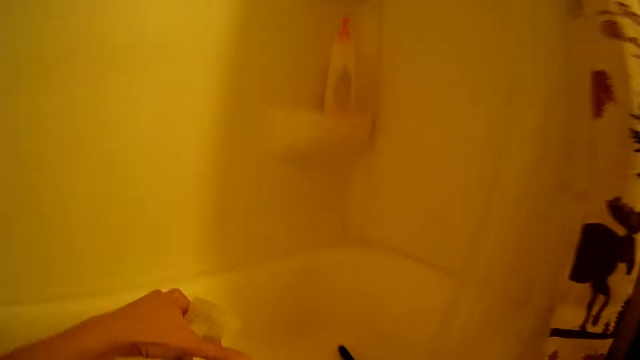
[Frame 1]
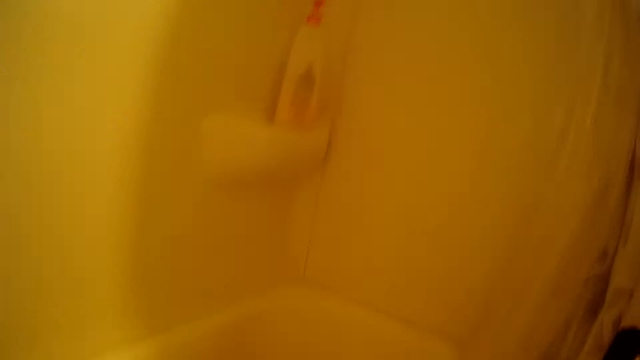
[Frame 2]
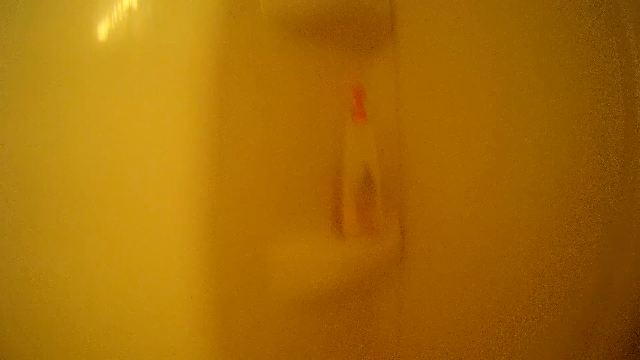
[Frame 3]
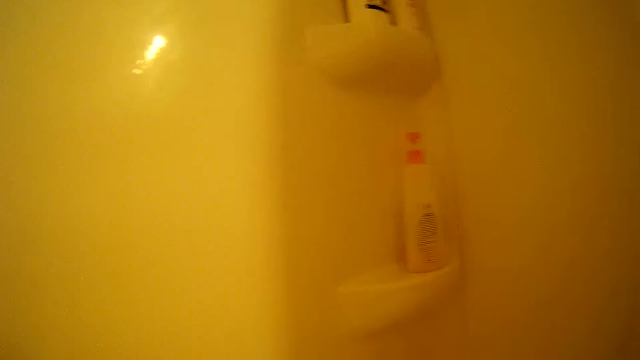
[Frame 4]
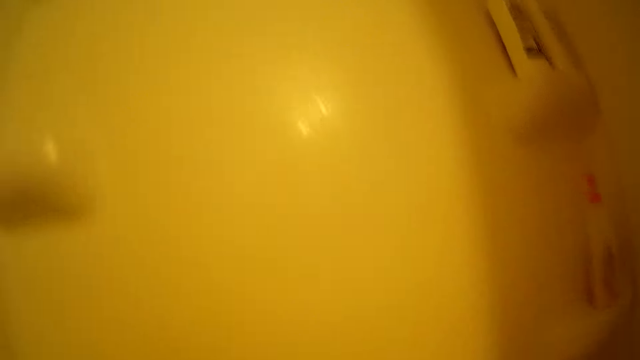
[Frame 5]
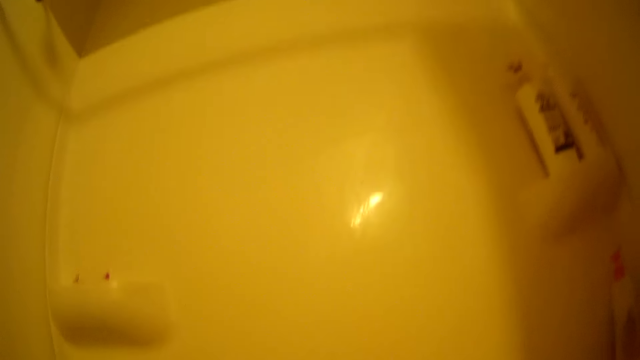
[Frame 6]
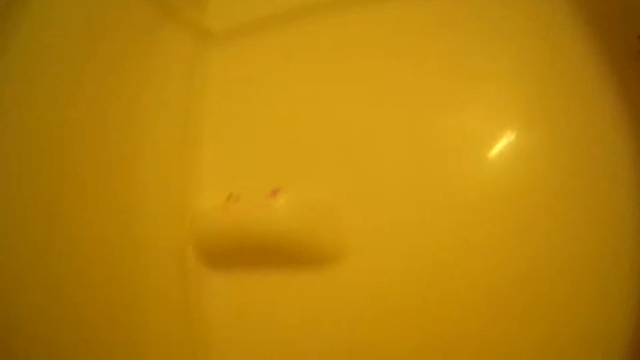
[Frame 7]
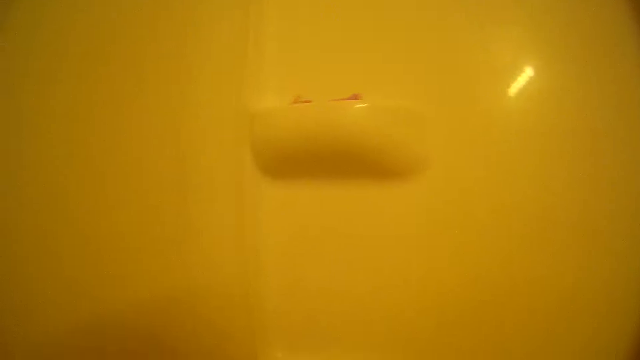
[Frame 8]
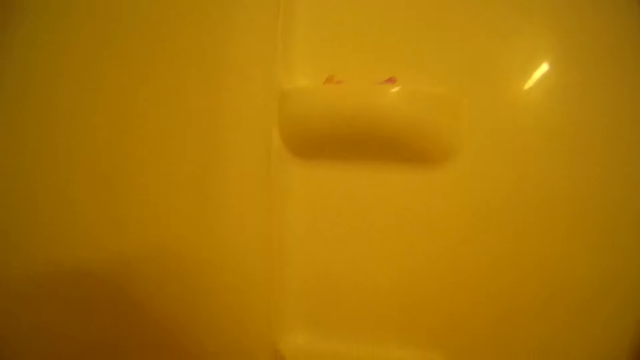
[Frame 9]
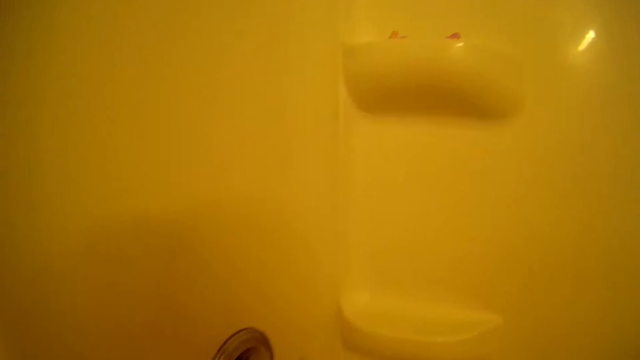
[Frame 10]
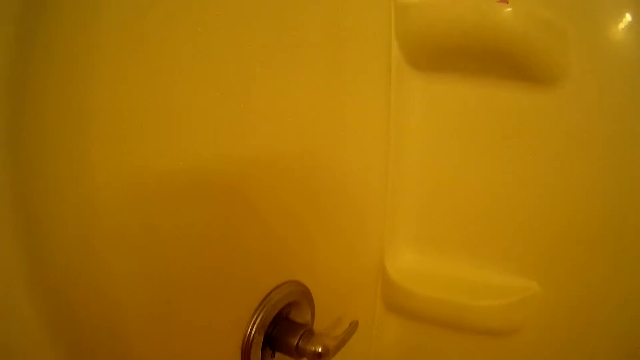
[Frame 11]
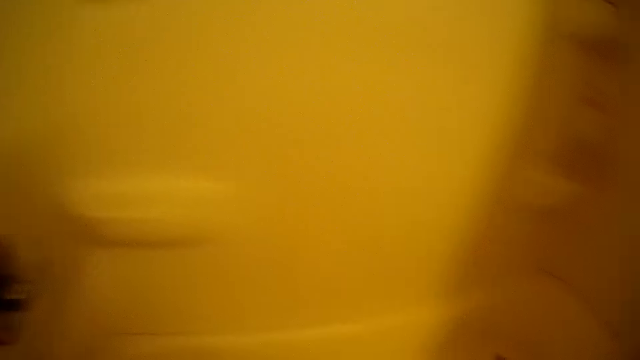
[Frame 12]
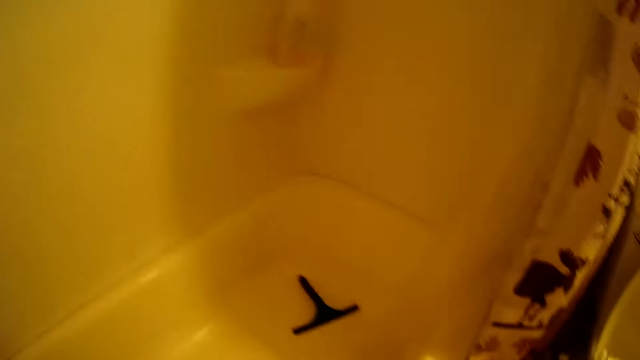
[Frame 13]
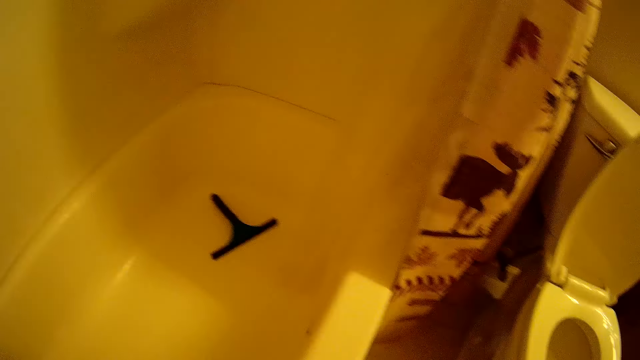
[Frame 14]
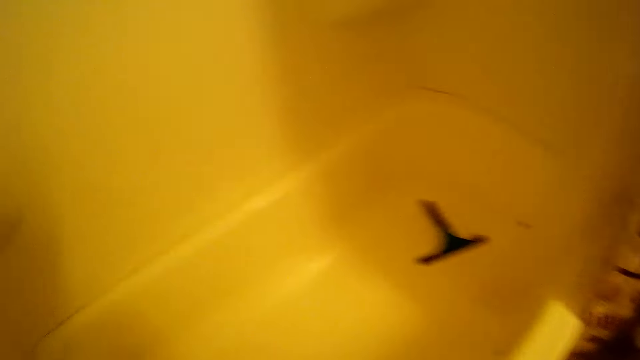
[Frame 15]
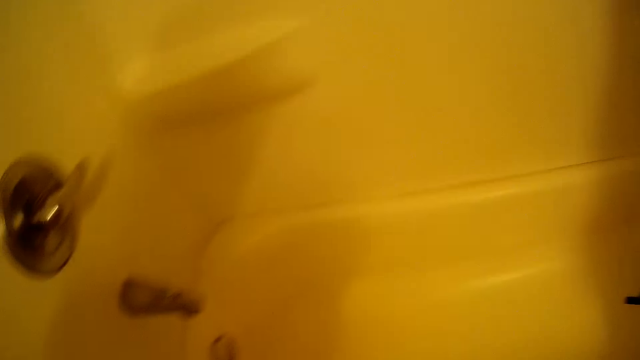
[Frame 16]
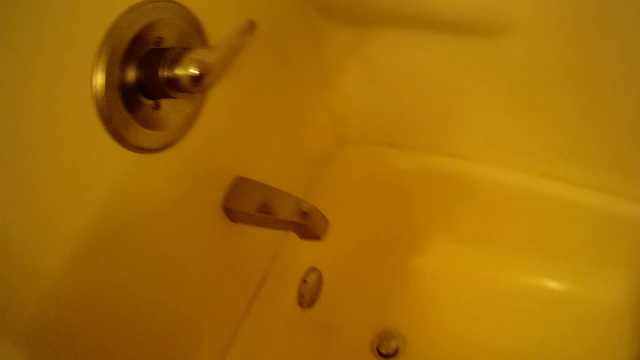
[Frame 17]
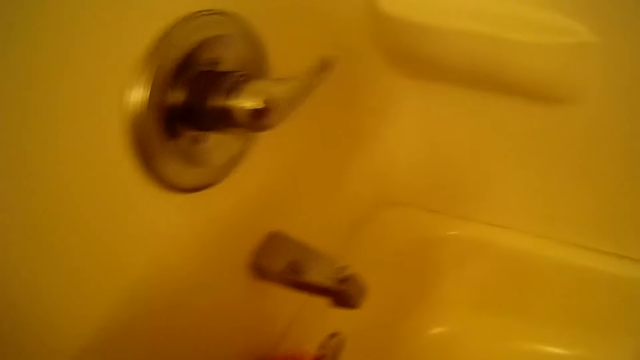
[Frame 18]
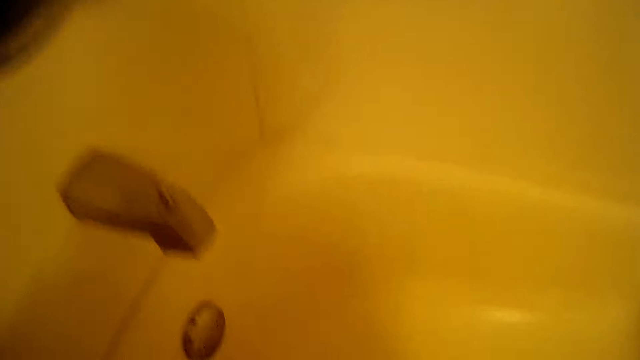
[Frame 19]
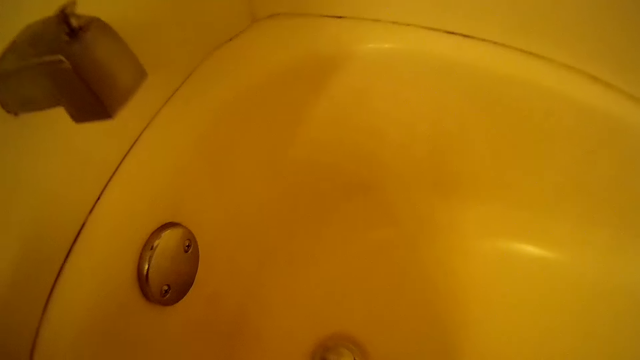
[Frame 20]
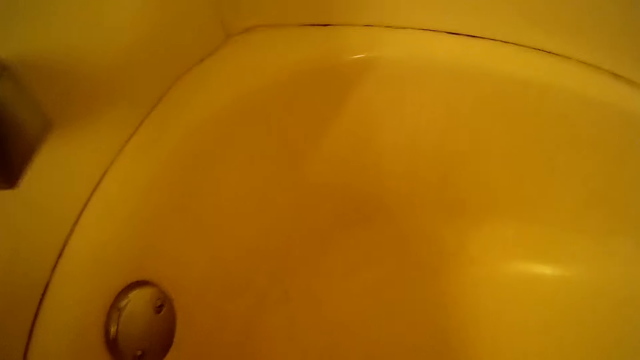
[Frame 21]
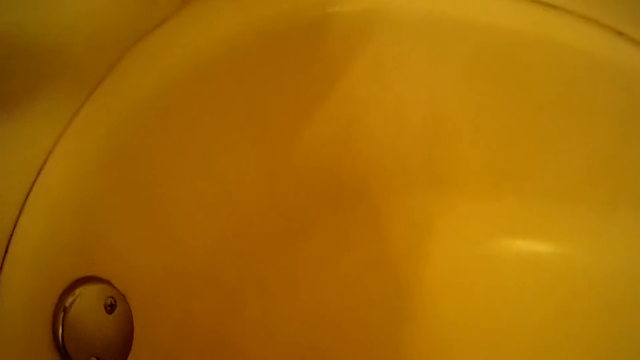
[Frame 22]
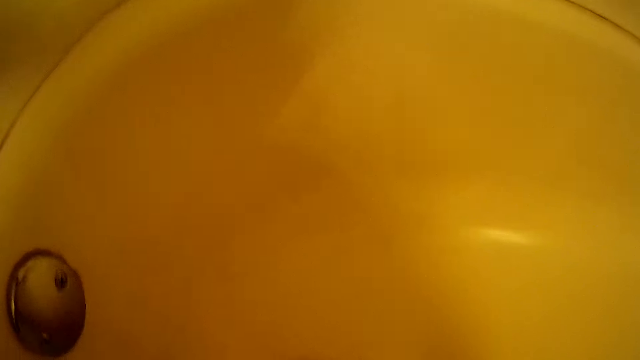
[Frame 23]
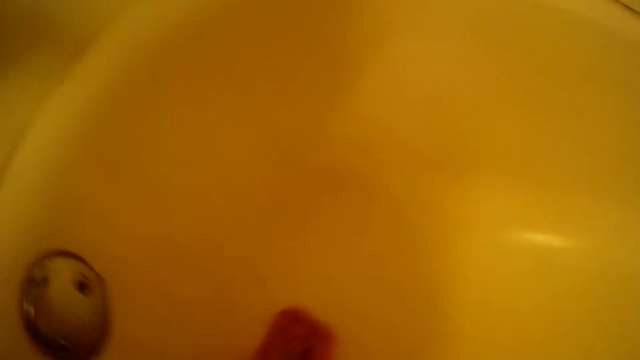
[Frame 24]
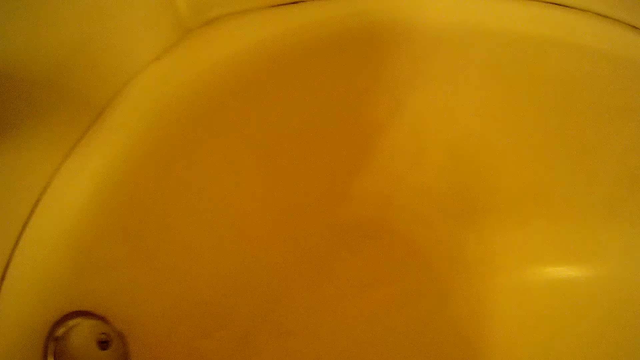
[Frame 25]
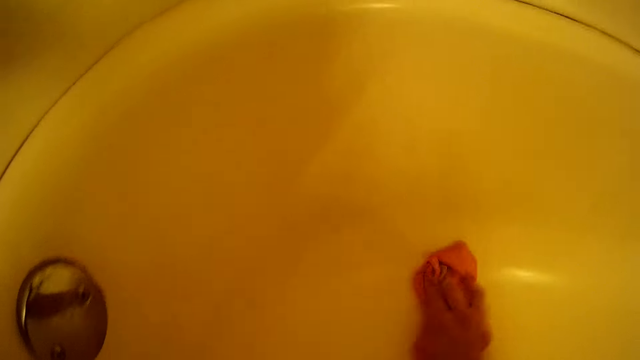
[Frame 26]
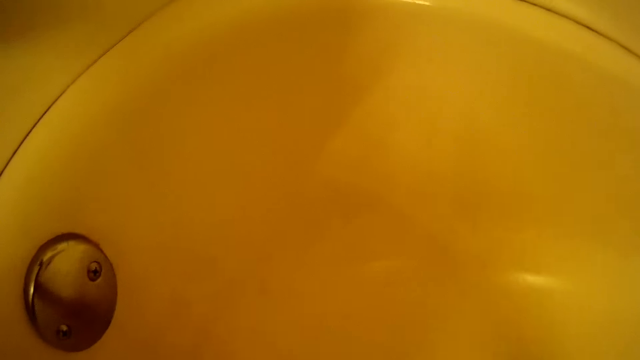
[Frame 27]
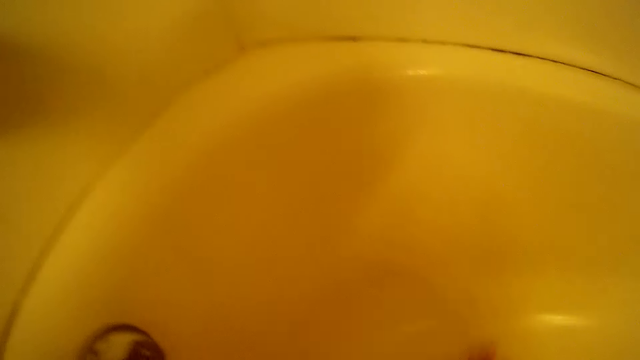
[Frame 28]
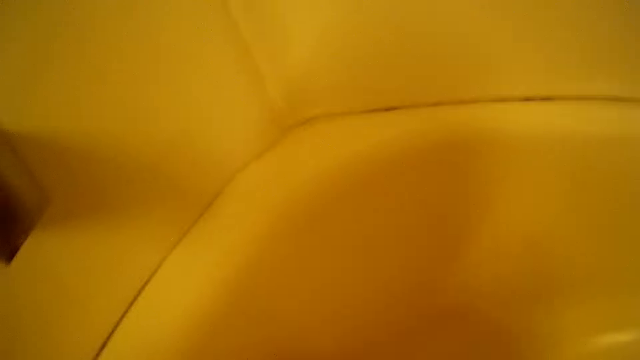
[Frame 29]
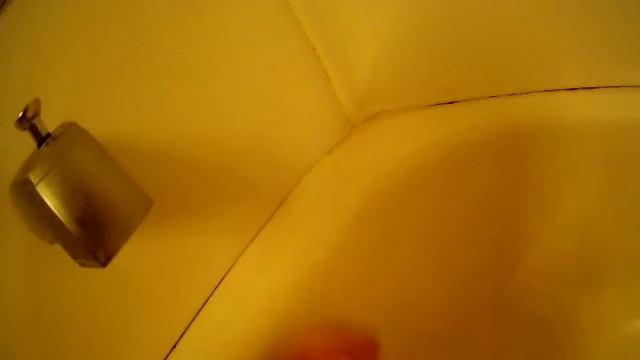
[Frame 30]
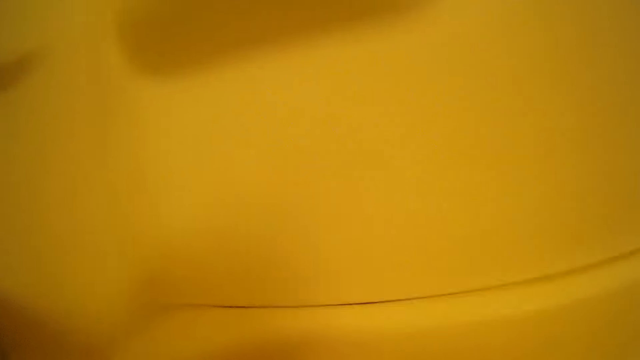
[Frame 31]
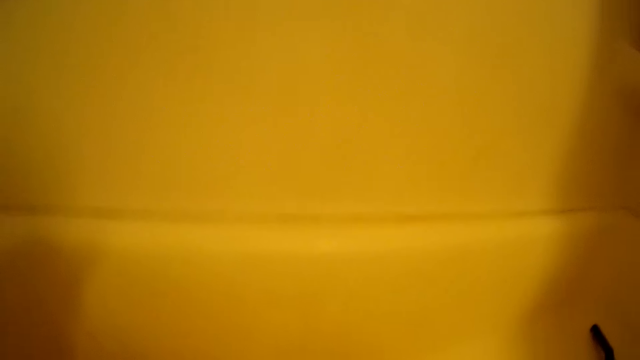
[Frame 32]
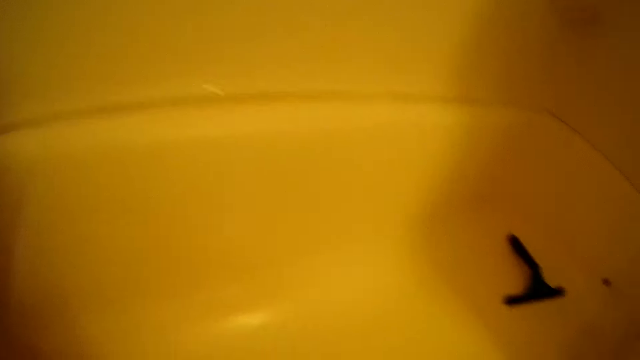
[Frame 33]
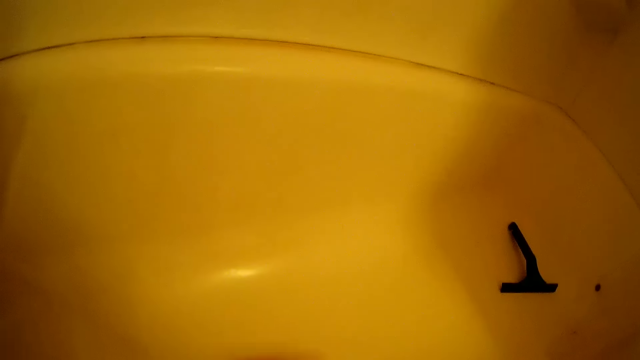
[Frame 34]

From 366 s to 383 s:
The camera wearer sprays the spray bottle in his left hand on the piece of cloth in his right hand. He cleans the bathtub with the piece of cloth in his right hand.

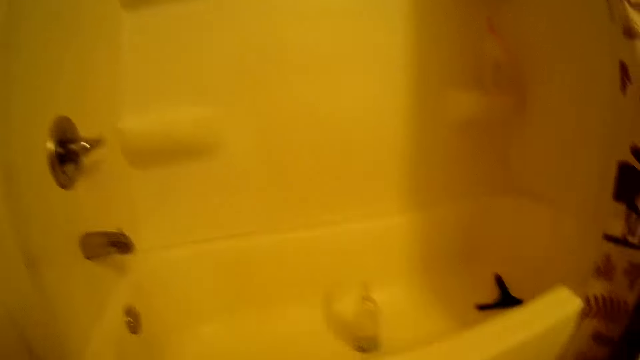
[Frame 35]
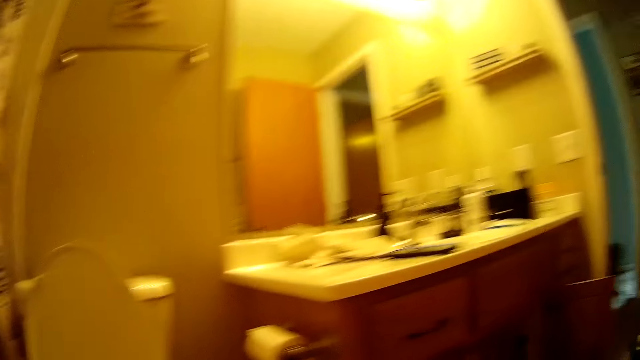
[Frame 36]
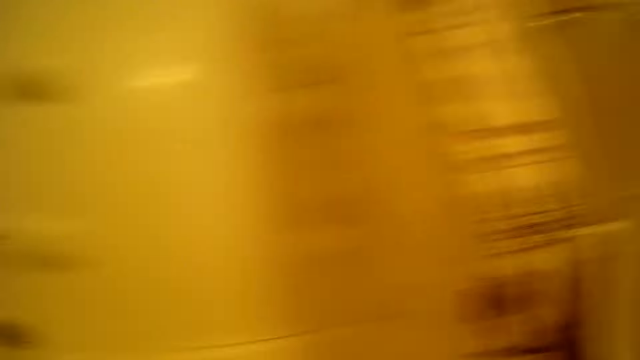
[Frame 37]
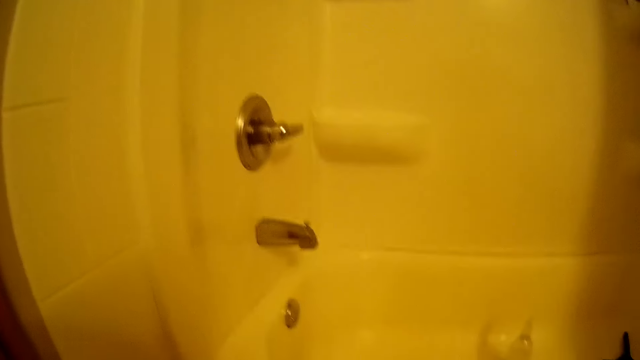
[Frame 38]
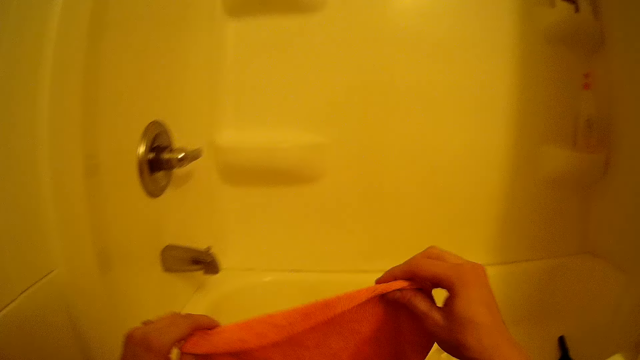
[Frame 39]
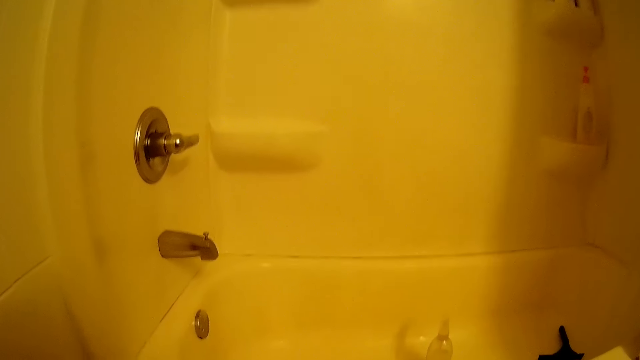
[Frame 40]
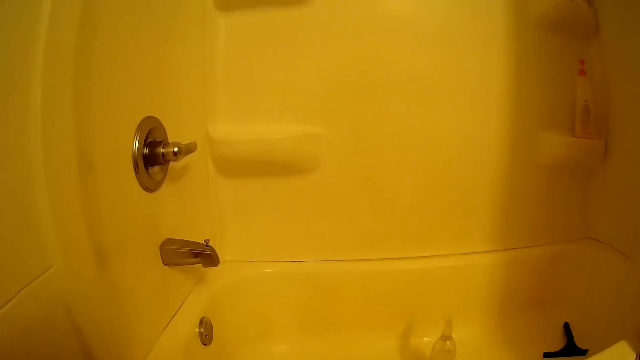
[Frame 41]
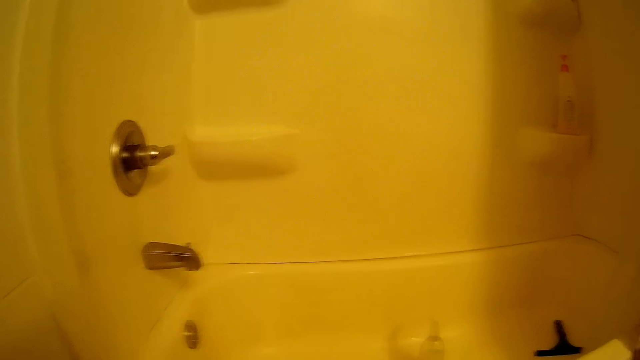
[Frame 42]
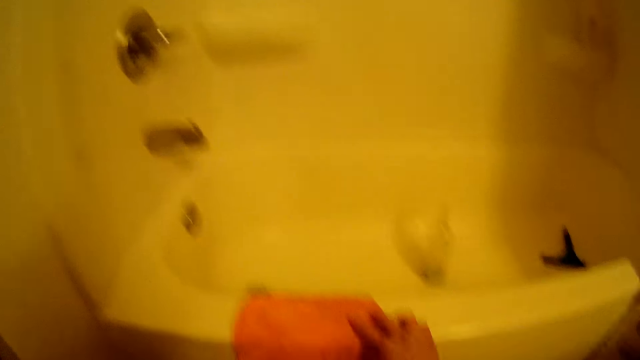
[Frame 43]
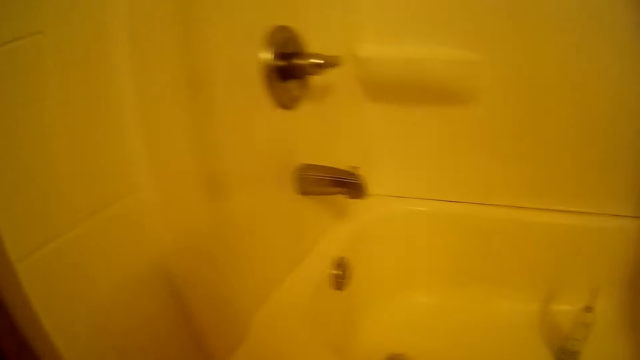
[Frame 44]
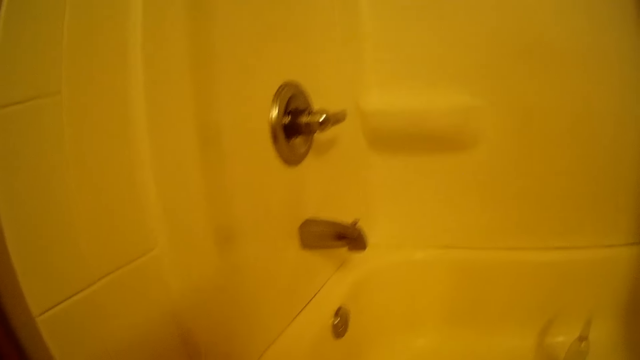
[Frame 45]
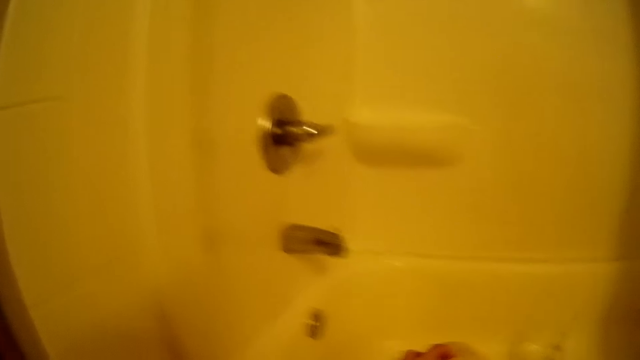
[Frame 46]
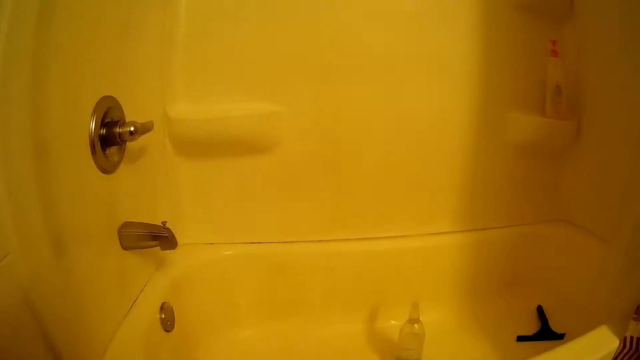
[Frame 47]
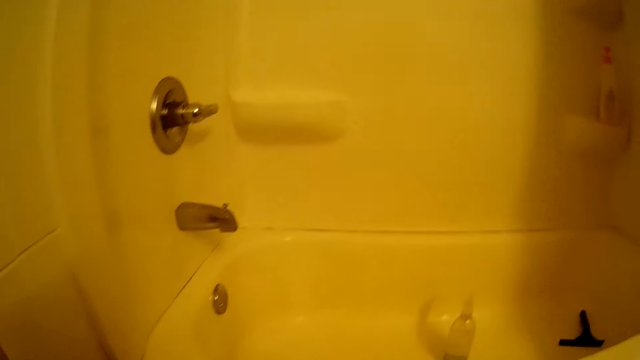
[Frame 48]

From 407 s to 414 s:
The camera wearer stretches the piece of cloth with both hands. He holds the piece of cloth or washing towel. He places the piece of cloth on the bathtub with his right hand.
